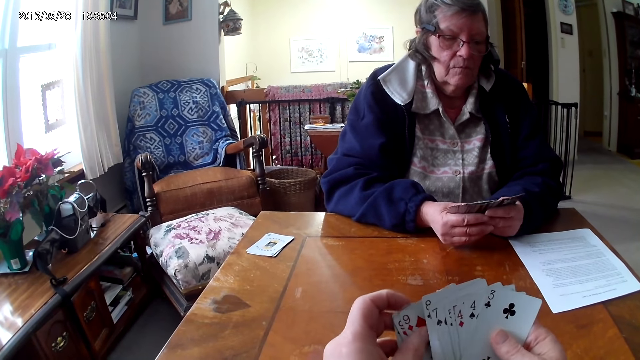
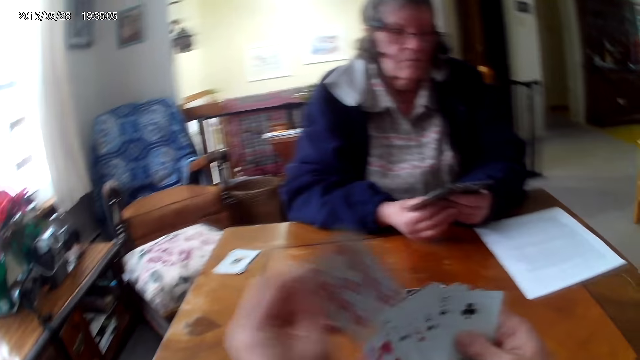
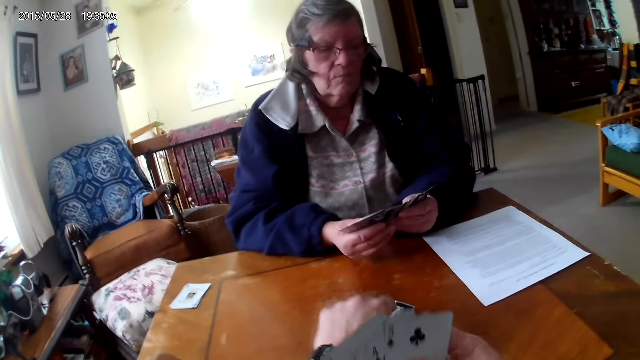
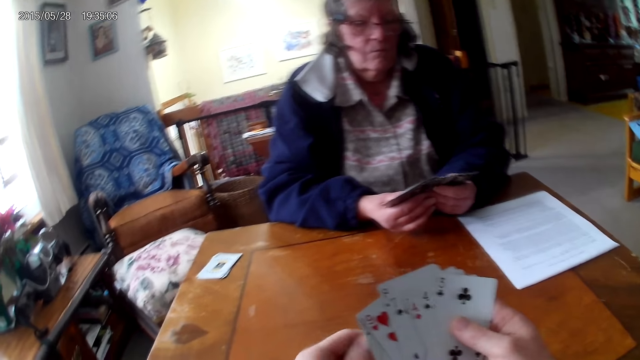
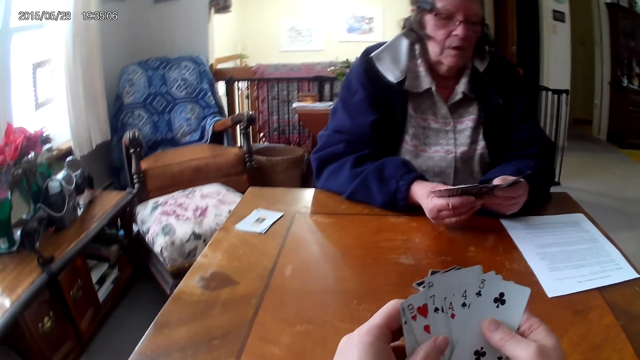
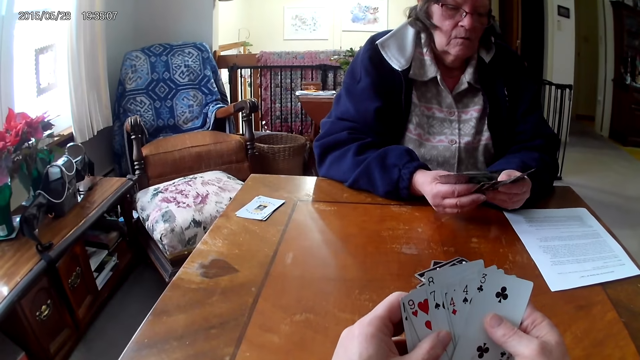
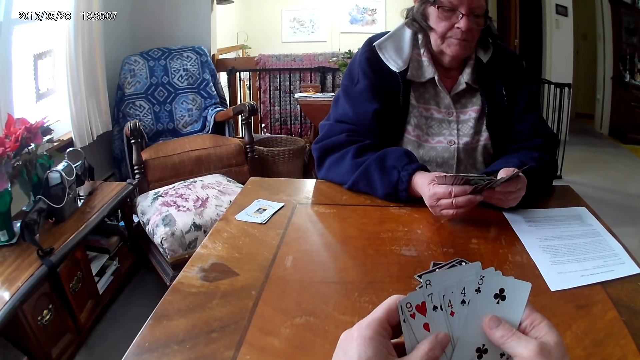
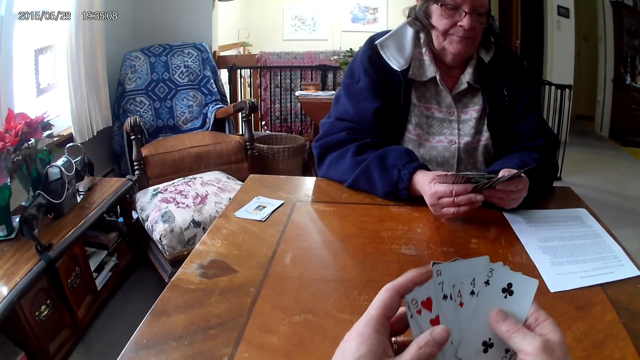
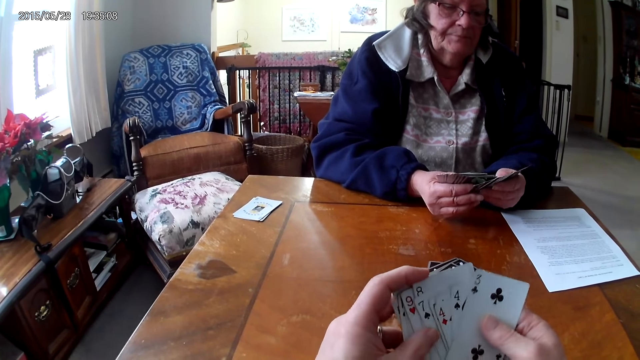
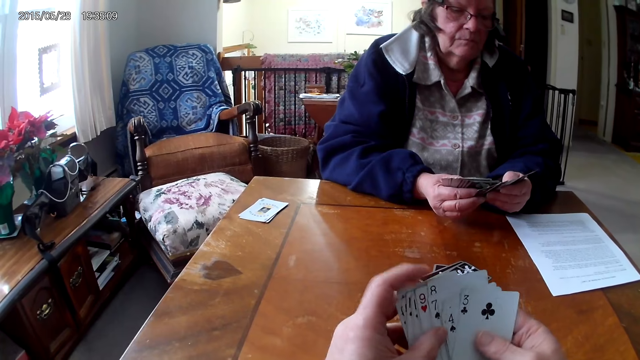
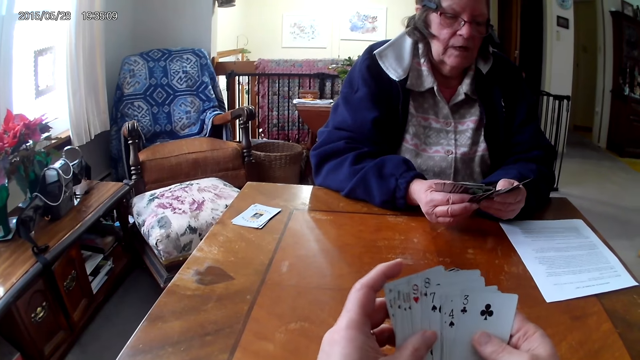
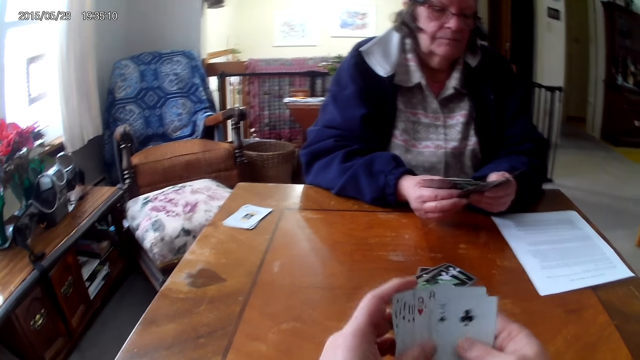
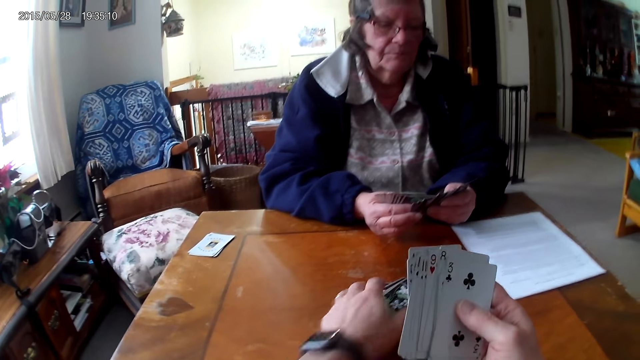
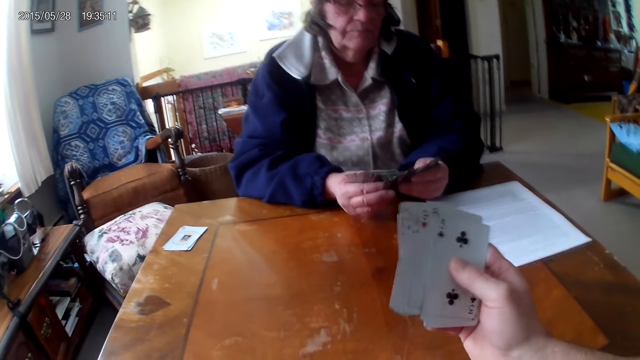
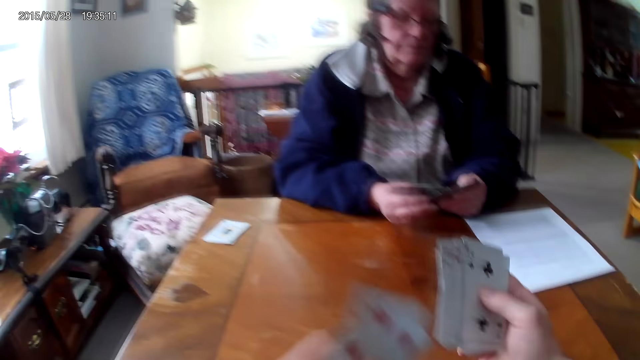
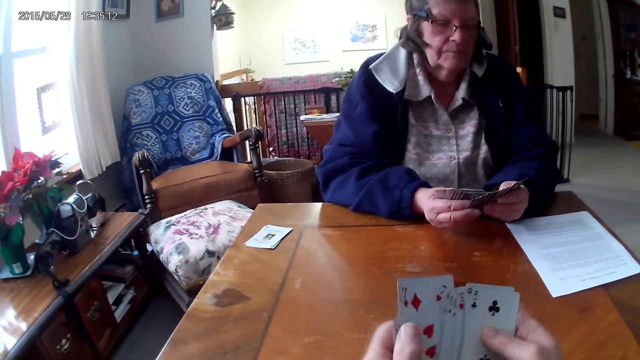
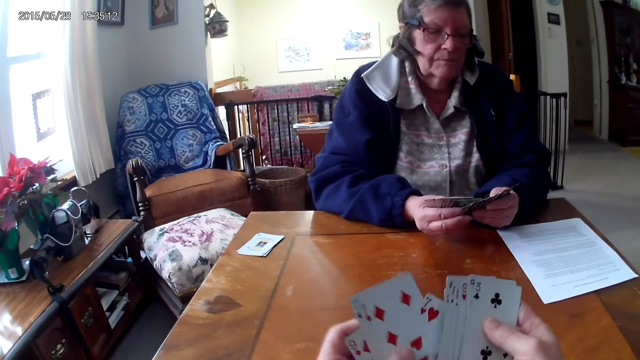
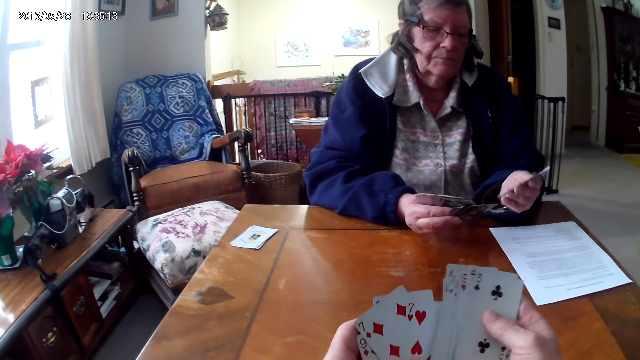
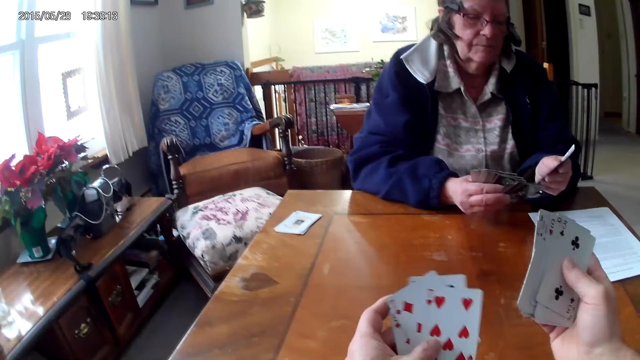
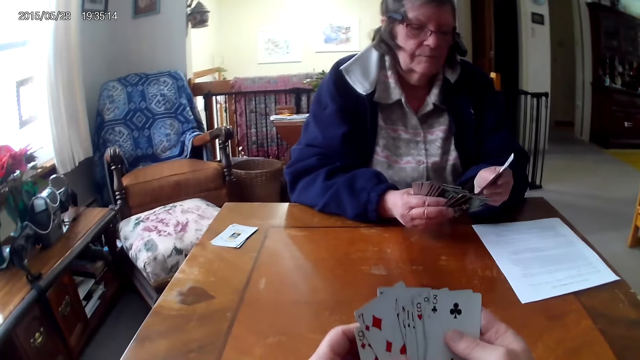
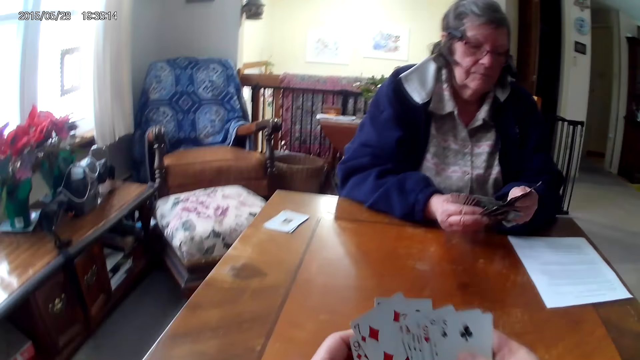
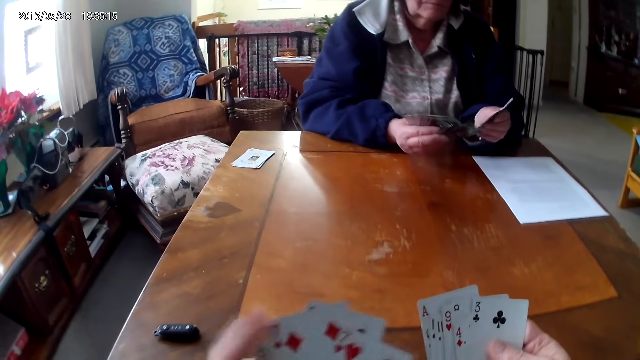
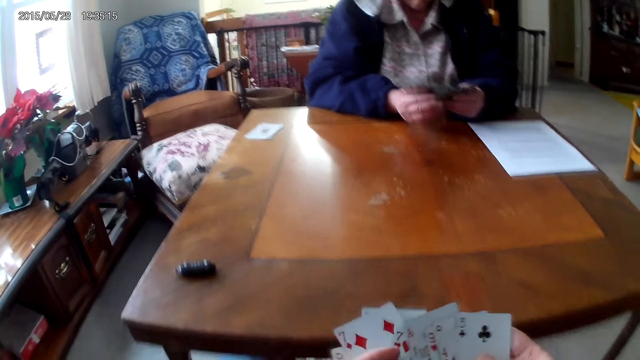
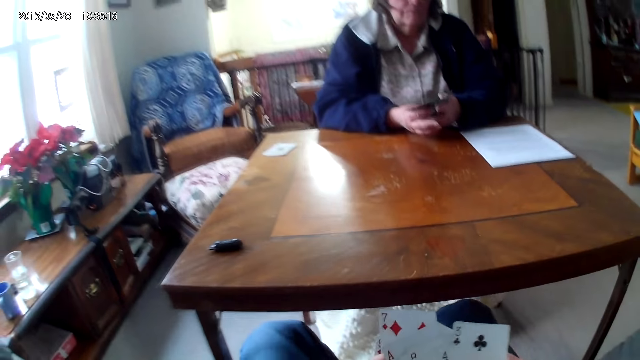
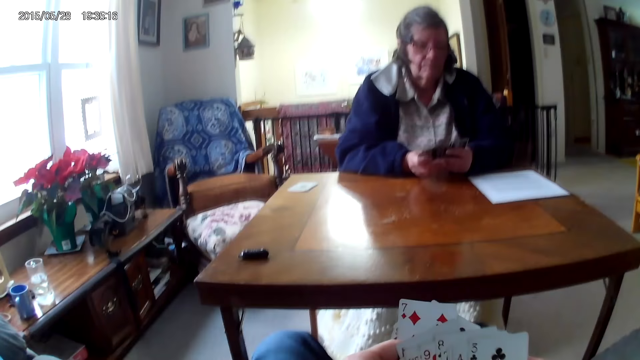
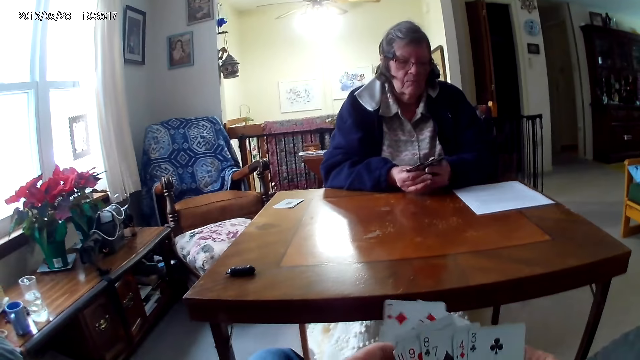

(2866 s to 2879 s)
The camera wearer puts the cards on the table. They take the cards from the table and arrange the cards.

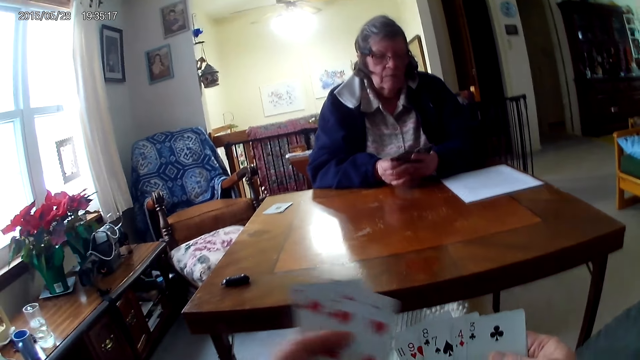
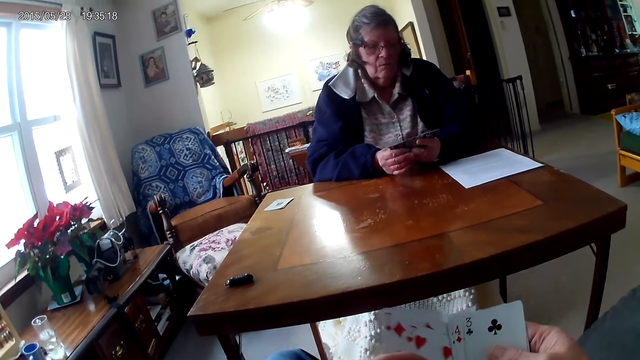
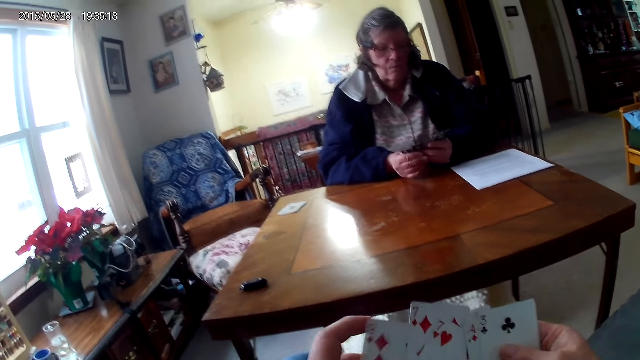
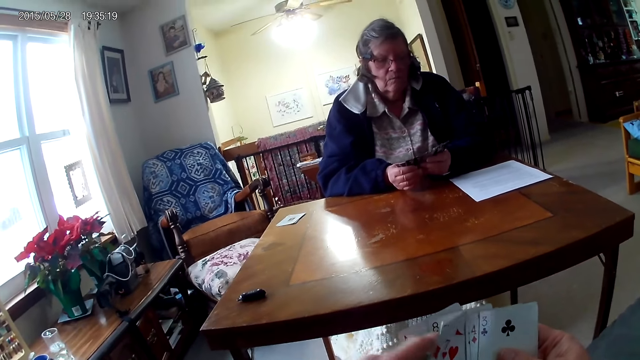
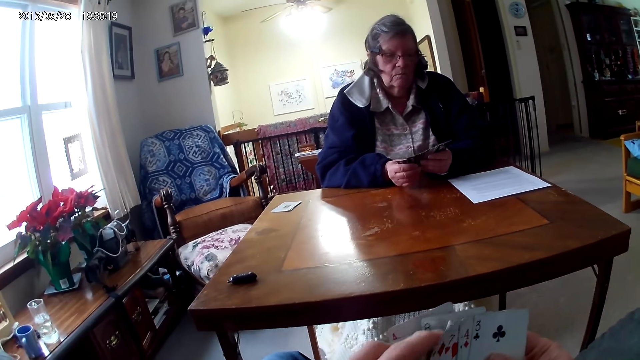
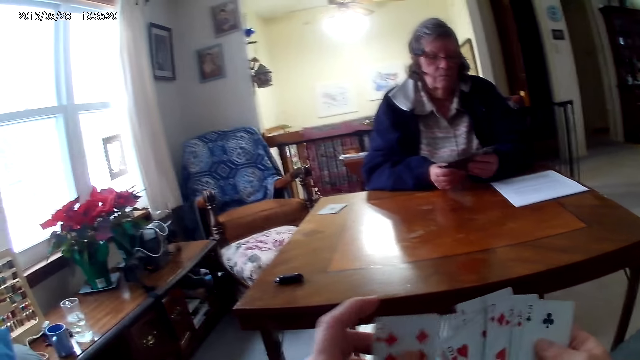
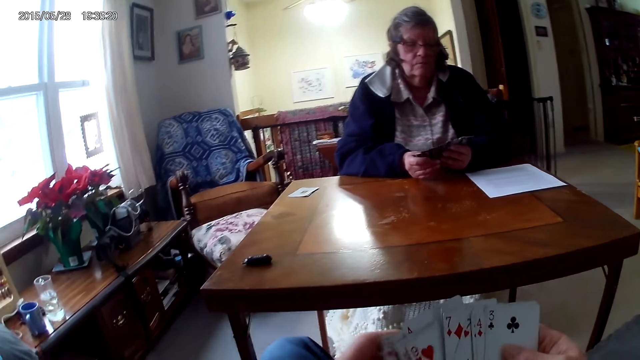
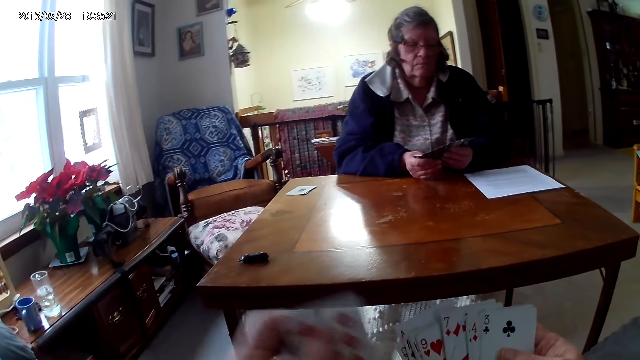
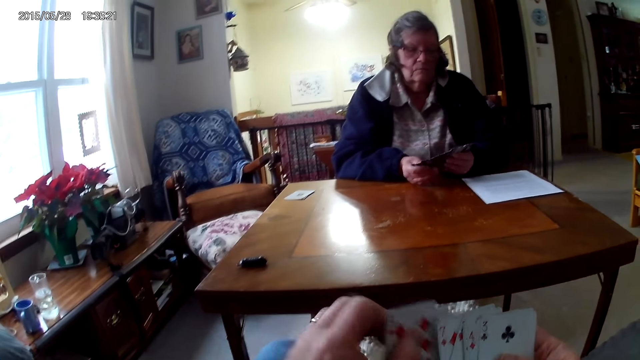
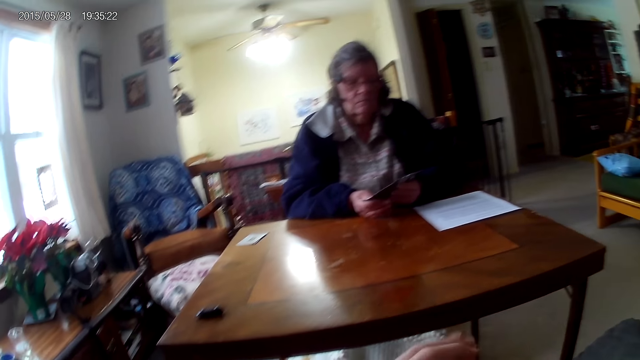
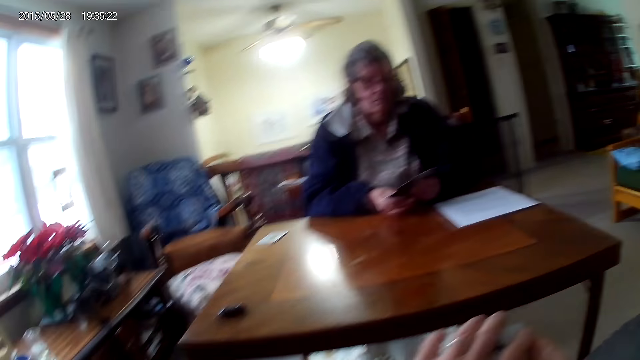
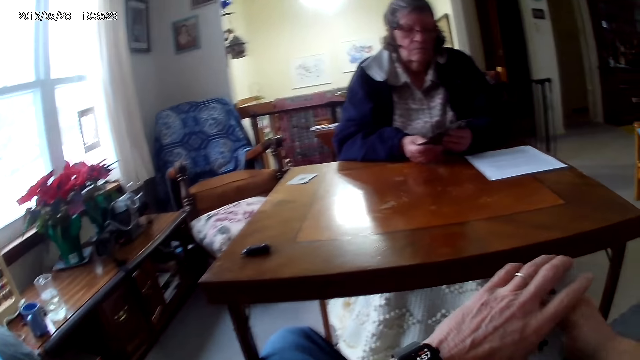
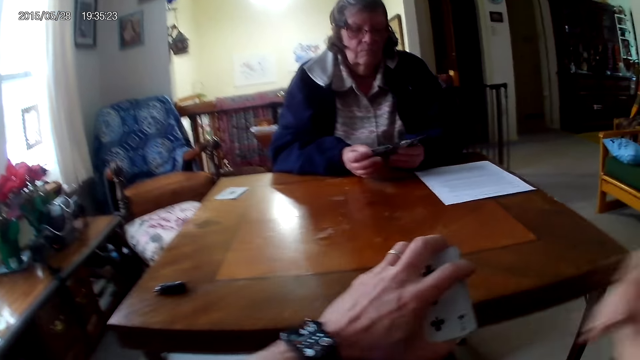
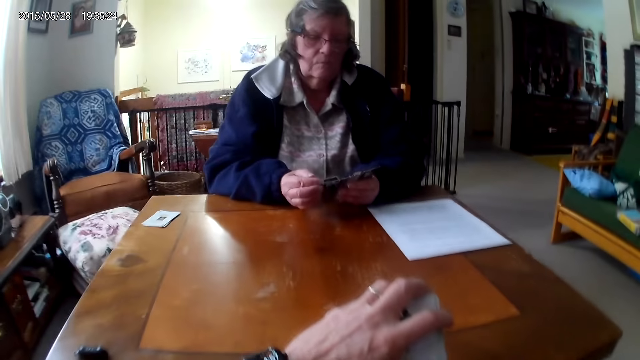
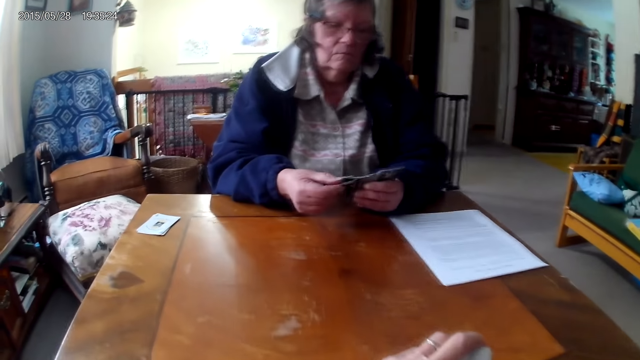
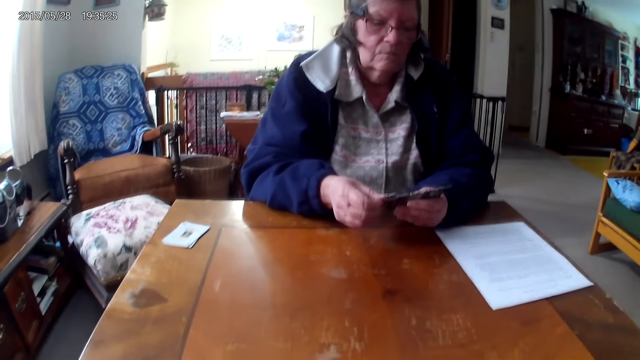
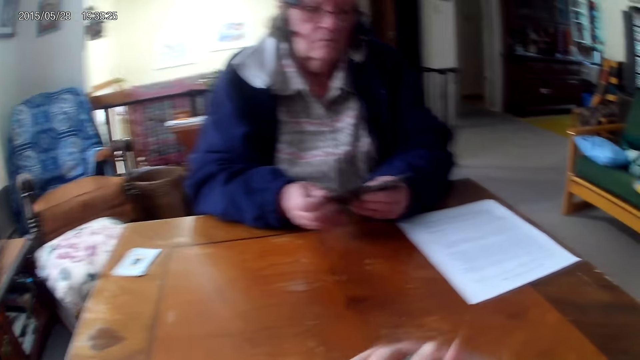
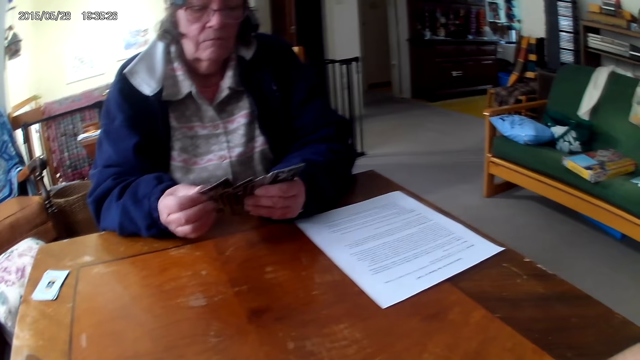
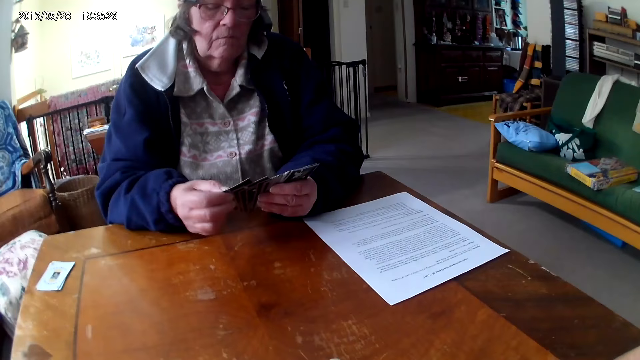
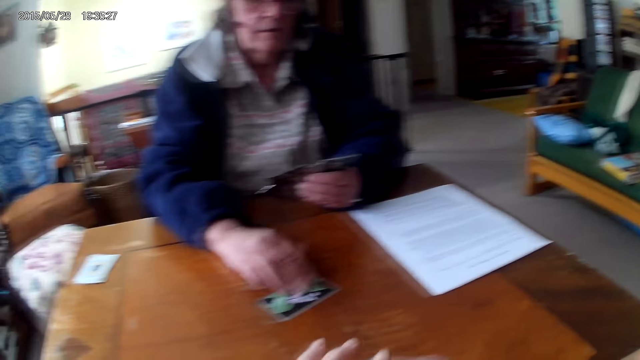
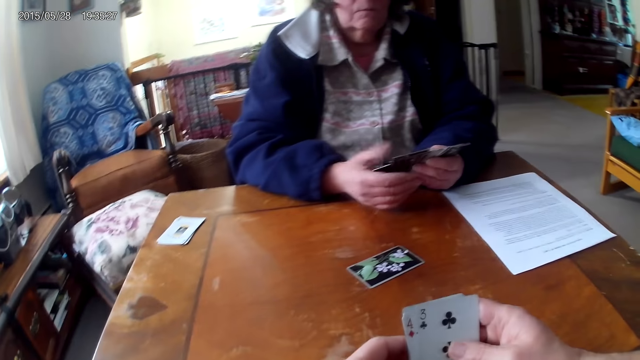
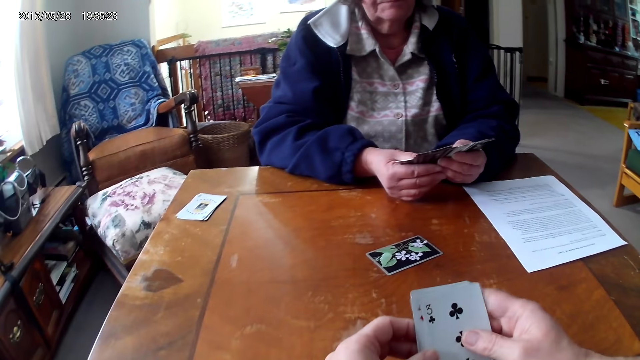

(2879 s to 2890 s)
A woman puts the card on the table.
